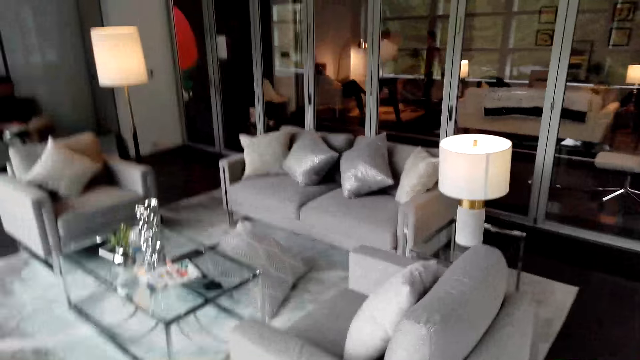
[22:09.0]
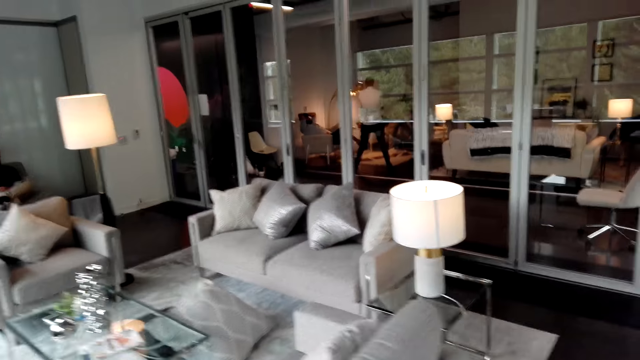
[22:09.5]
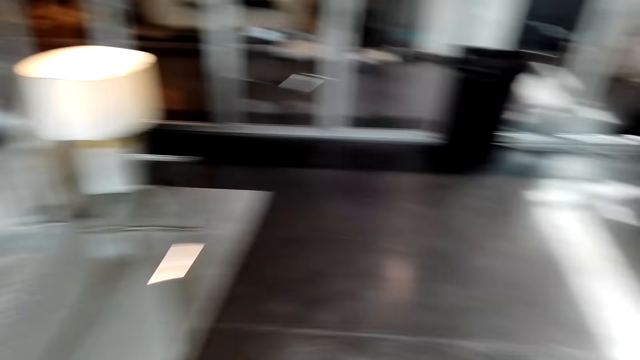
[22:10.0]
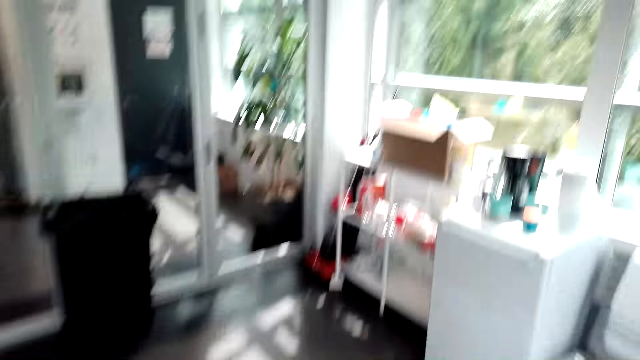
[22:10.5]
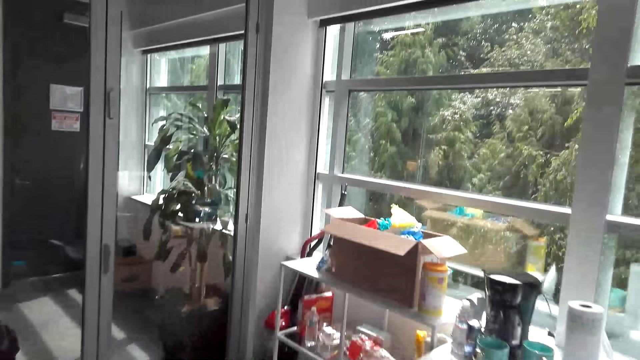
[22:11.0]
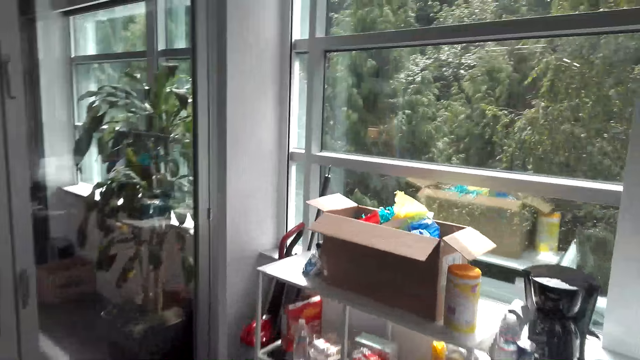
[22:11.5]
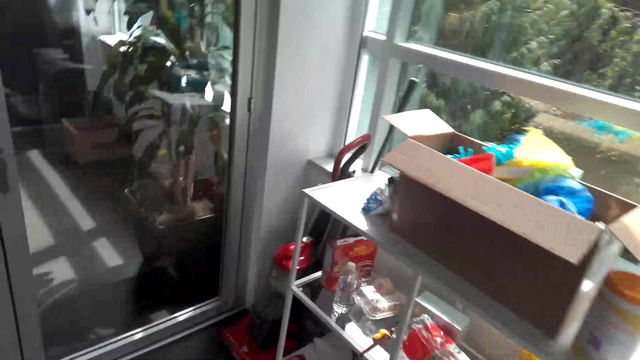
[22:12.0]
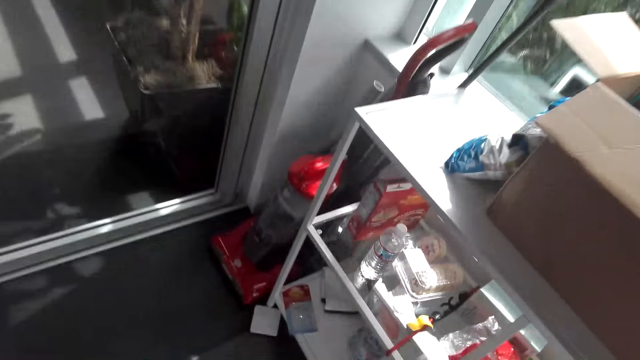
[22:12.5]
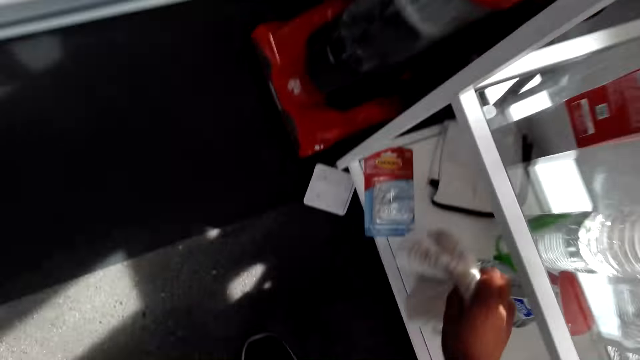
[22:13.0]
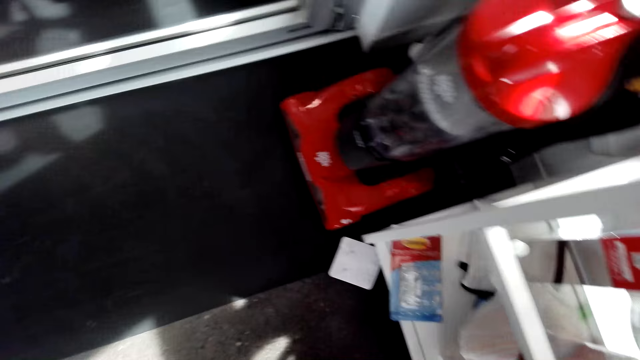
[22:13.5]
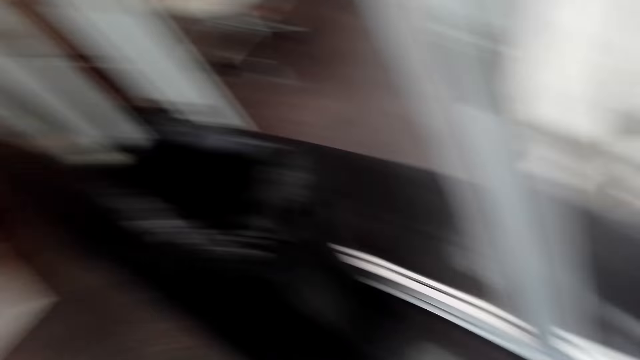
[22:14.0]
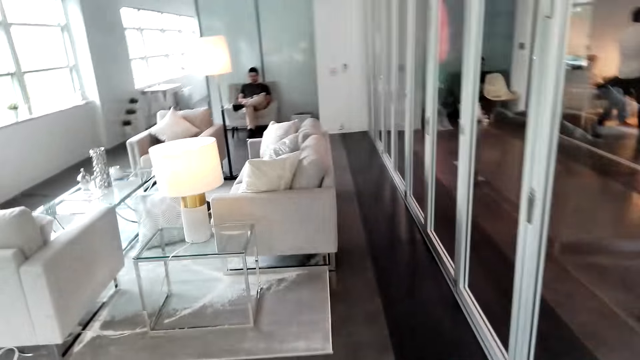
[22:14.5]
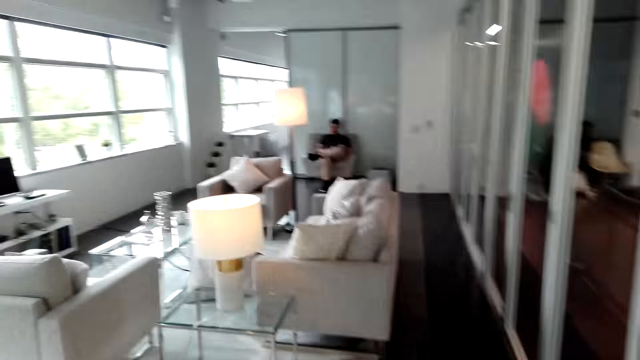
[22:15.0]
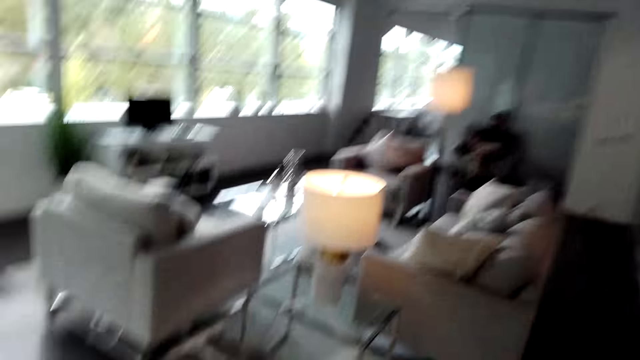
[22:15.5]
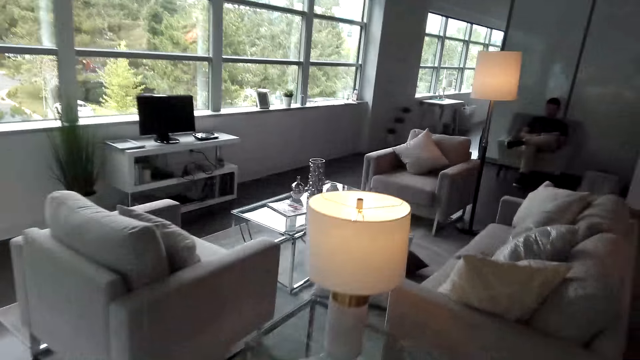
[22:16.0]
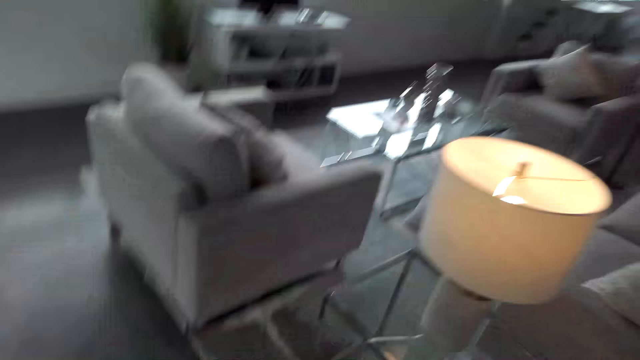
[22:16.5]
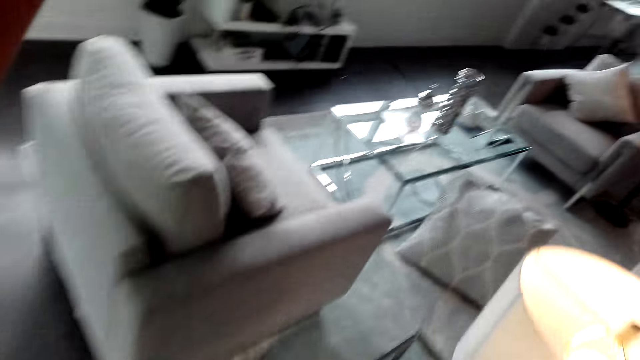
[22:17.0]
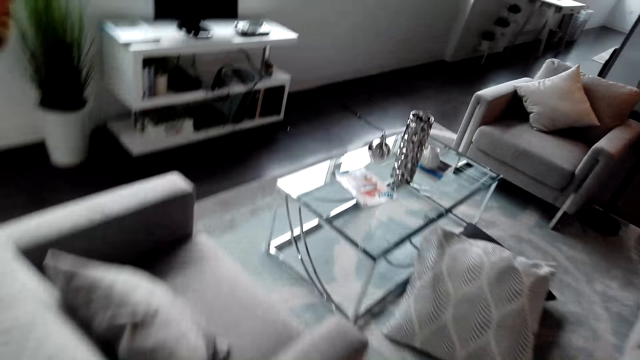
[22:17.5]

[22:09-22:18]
The camera wearer puts the towel on the bottom shelf. They pick the towel from the cabinet. They walk around the house.

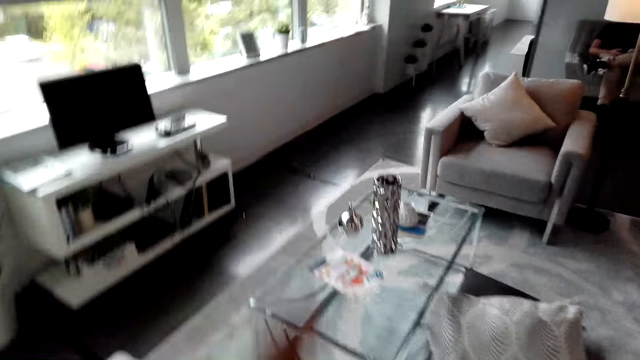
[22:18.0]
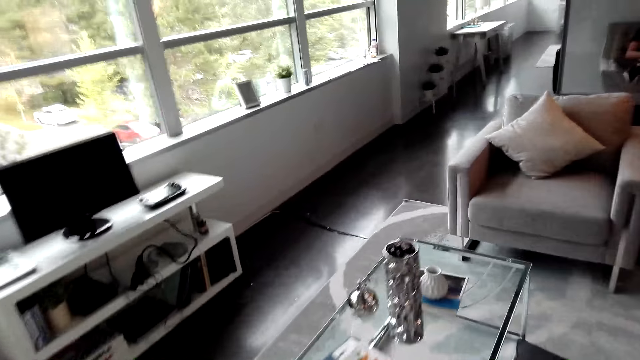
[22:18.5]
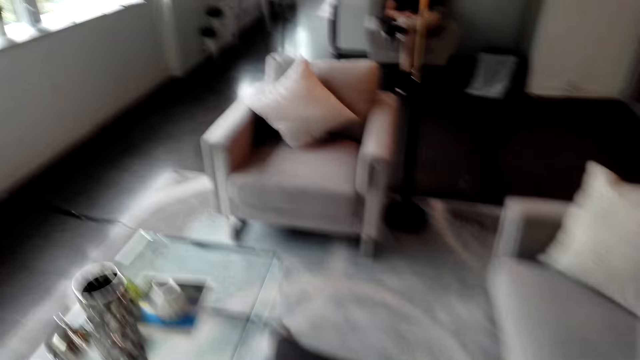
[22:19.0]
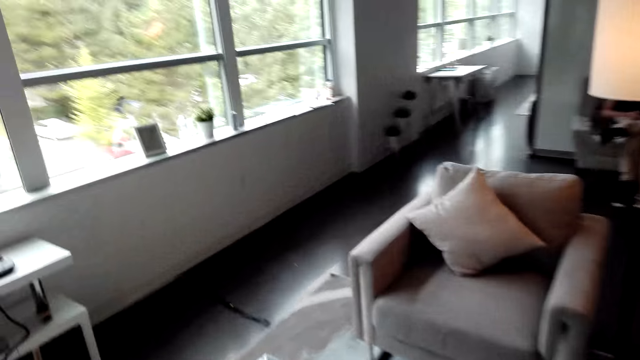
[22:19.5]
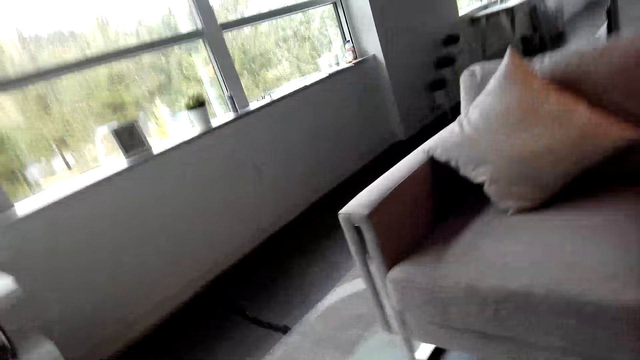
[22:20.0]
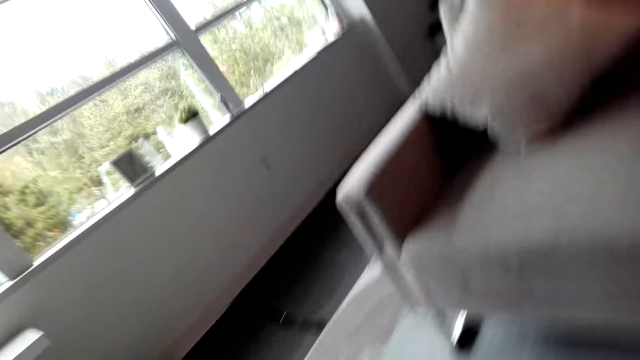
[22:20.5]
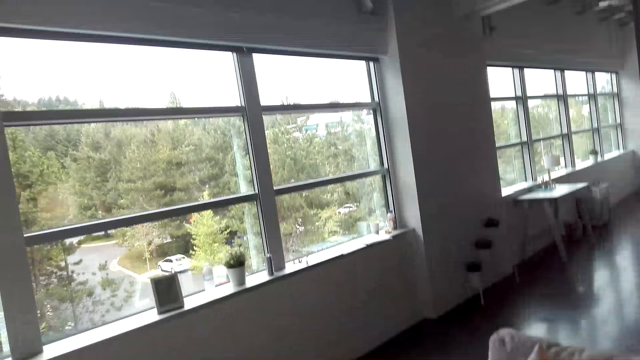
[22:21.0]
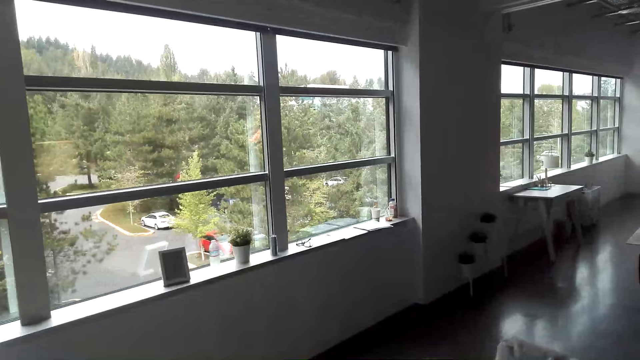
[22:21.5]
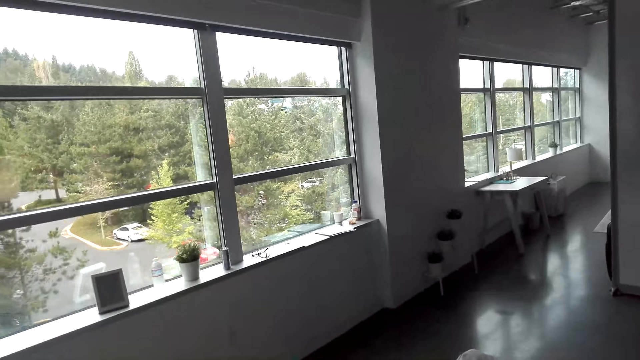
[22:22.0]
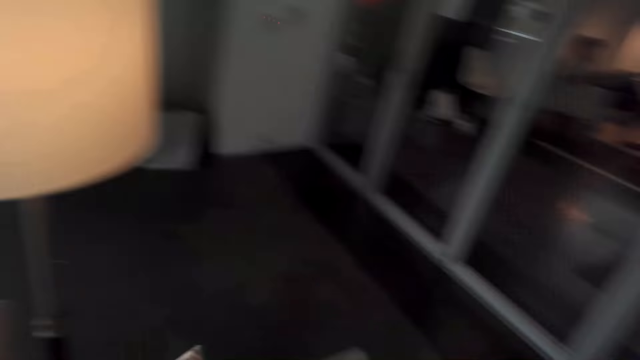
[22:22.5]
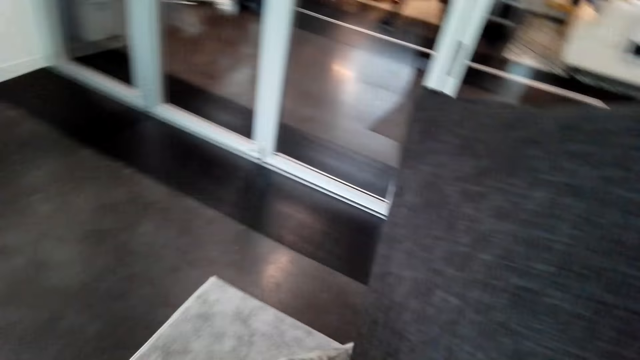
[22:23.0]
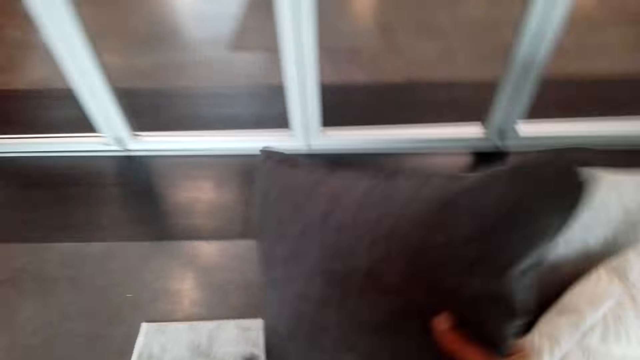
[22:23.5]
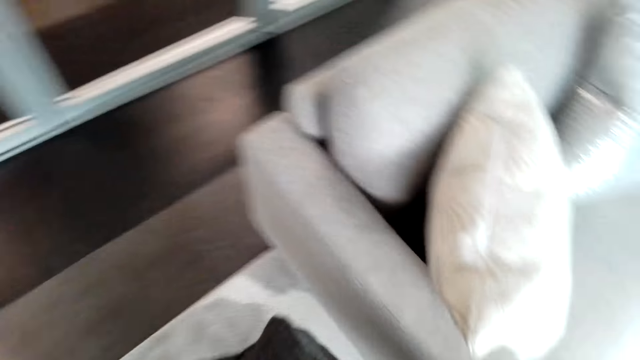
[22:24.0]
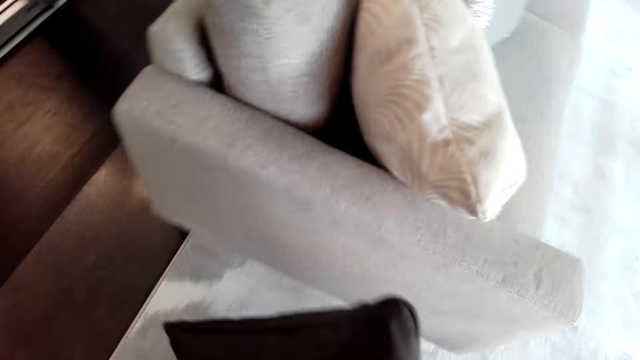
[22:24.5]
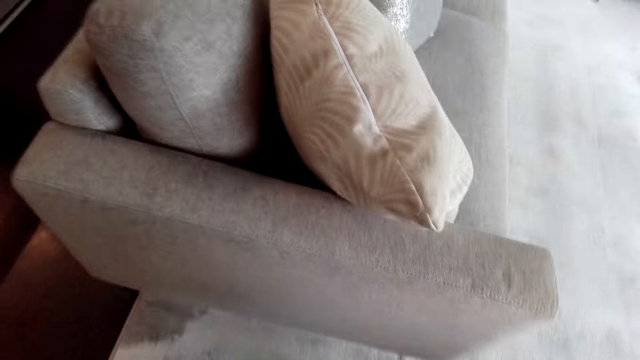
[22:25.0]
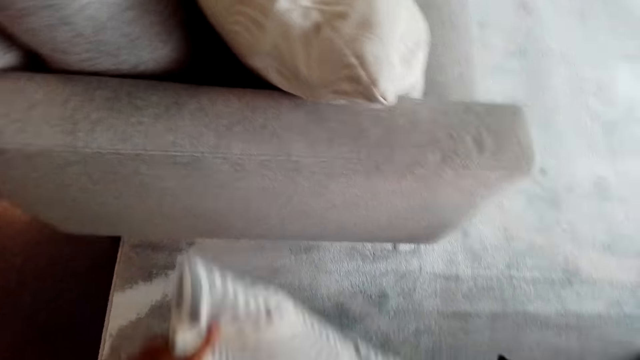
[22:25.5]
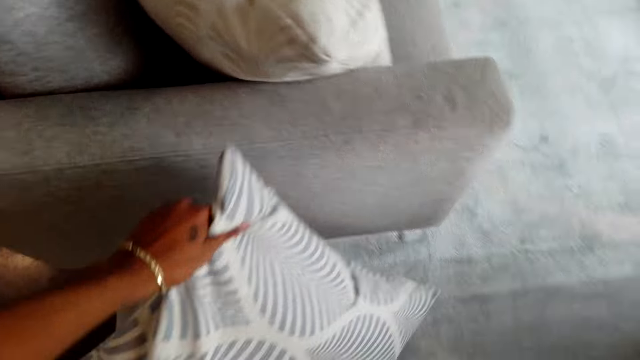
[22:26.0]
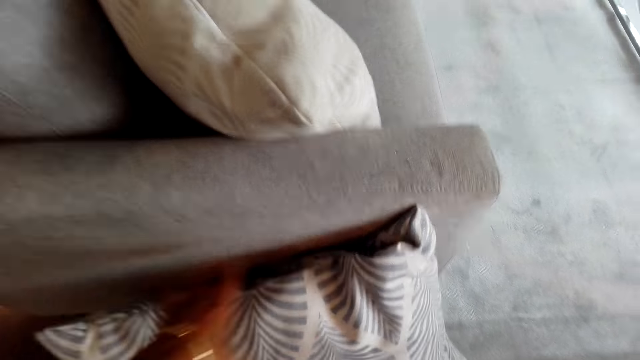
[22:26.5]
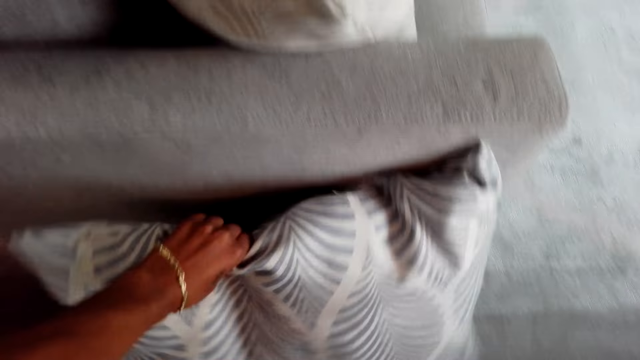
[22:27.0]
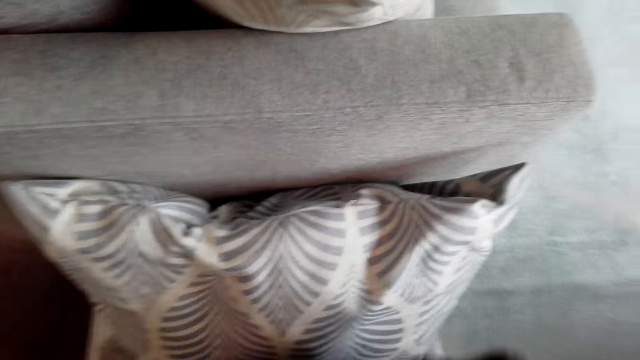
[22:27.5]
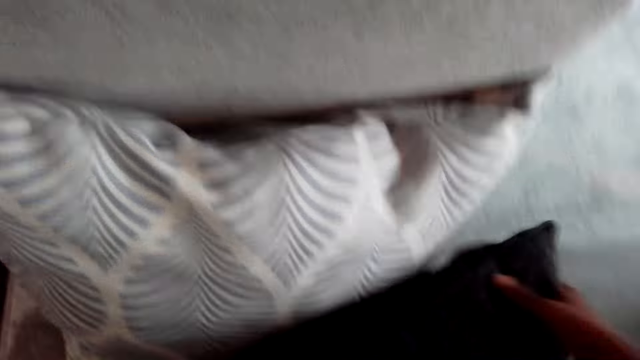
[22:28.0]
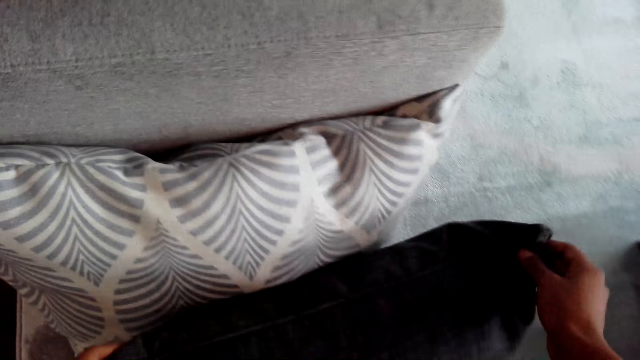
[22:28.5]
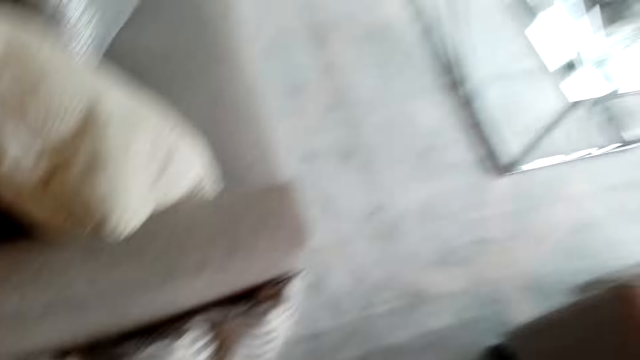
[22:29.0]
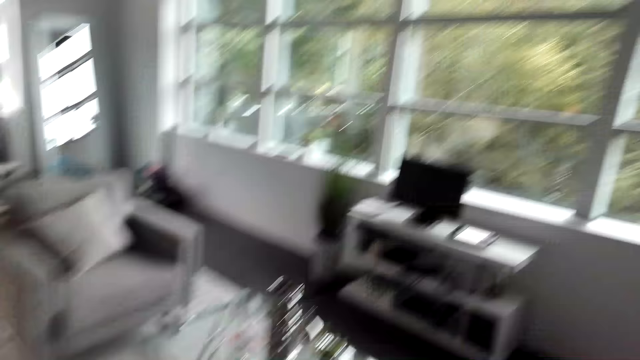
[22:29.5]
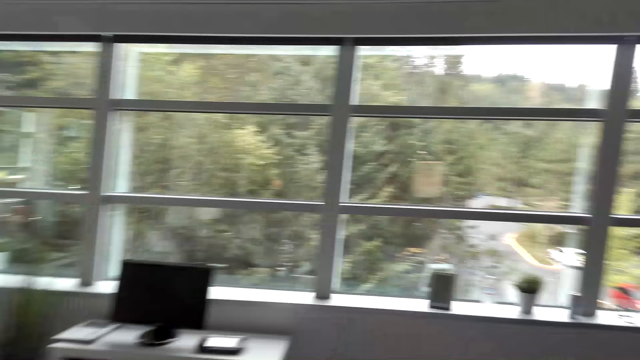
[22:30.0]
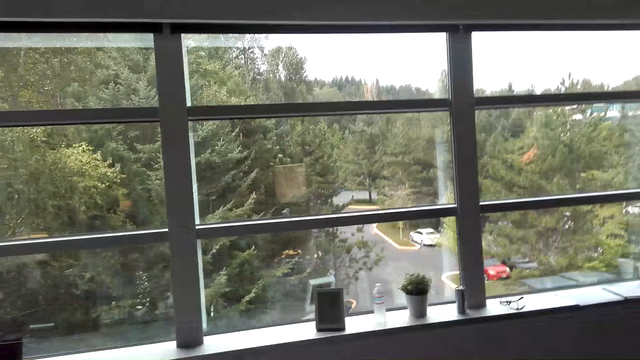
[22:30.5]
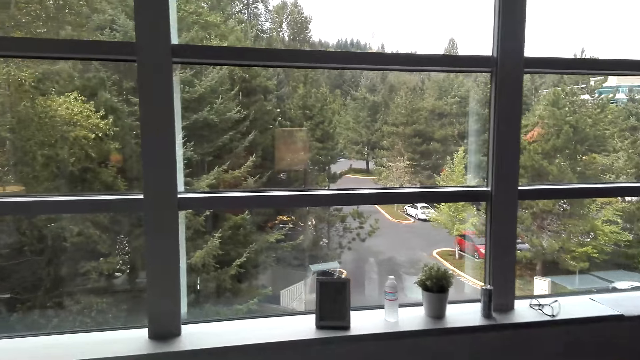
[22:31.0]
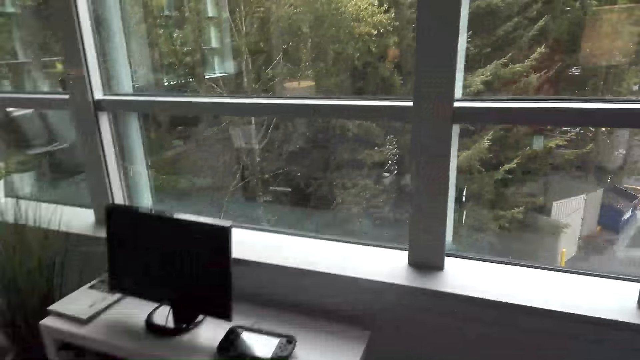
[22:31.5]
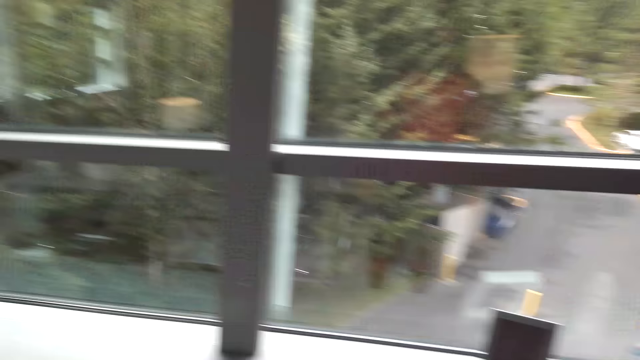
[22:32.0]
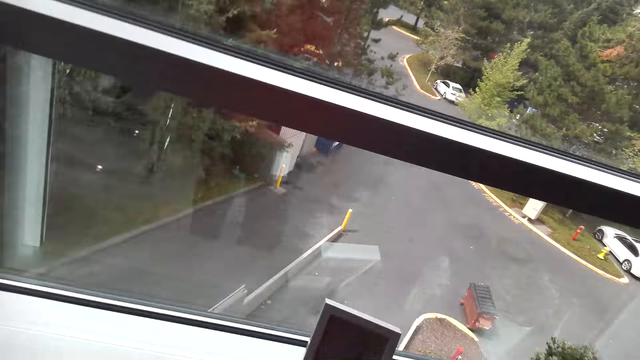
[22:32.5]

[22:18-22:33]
The camera wearer stares in the room. They pick up pillows on the floor. They move the pillow in the room. They arrange the pillows on the floor. They walk around the house. They stare in the room.
